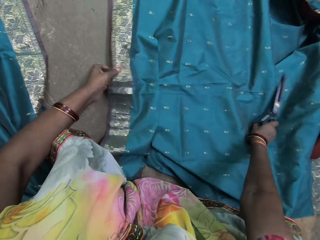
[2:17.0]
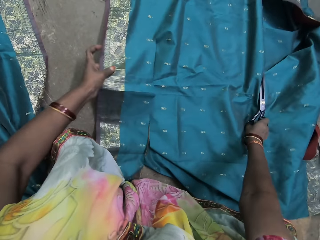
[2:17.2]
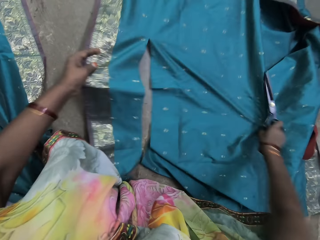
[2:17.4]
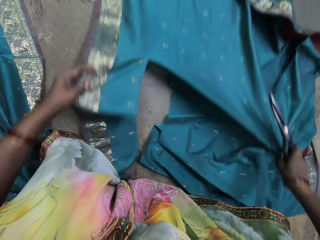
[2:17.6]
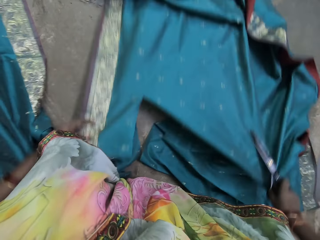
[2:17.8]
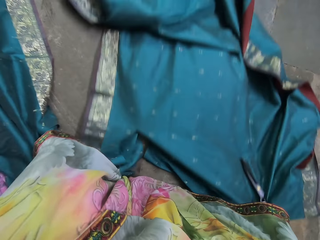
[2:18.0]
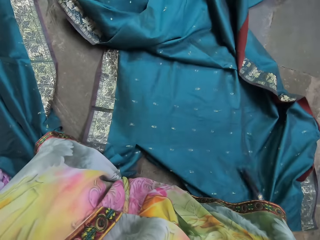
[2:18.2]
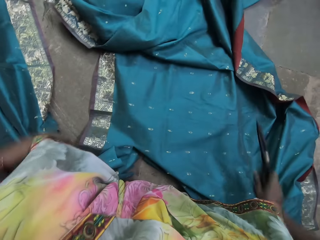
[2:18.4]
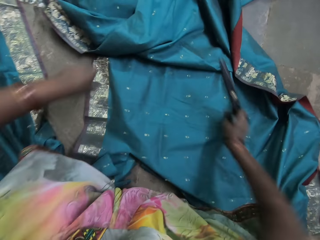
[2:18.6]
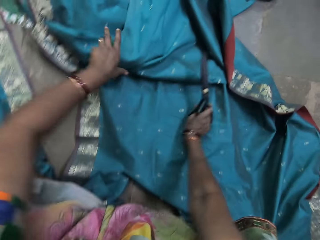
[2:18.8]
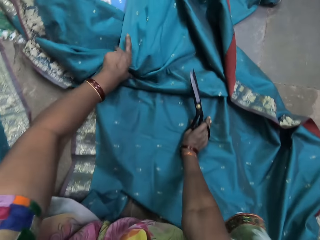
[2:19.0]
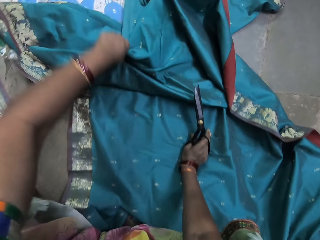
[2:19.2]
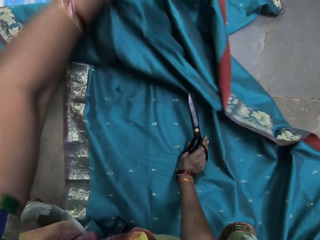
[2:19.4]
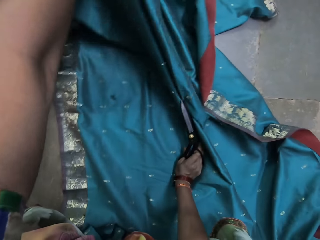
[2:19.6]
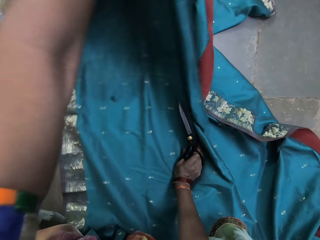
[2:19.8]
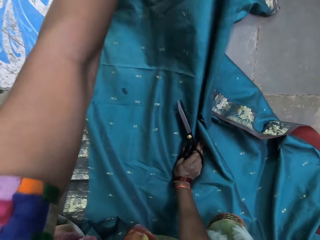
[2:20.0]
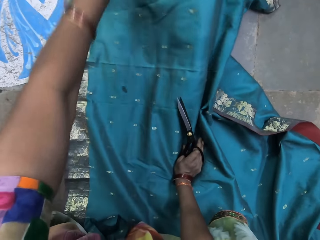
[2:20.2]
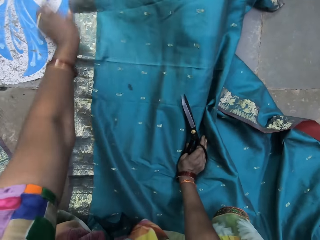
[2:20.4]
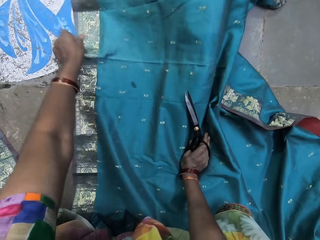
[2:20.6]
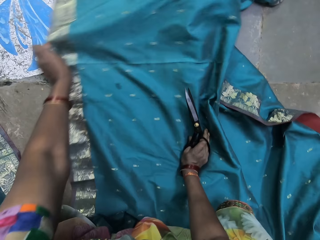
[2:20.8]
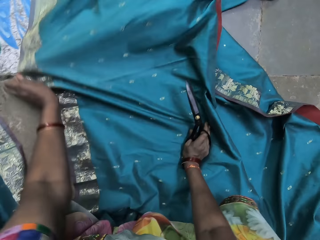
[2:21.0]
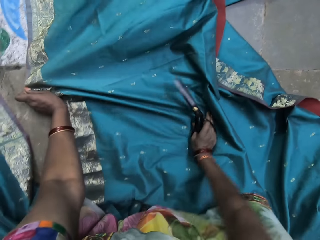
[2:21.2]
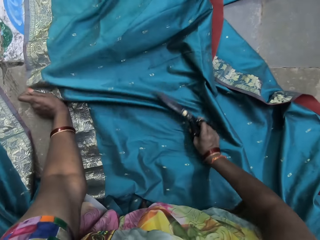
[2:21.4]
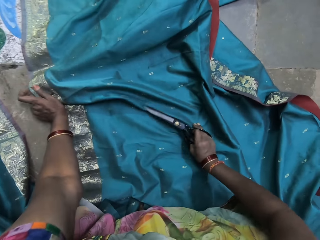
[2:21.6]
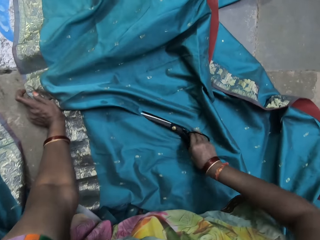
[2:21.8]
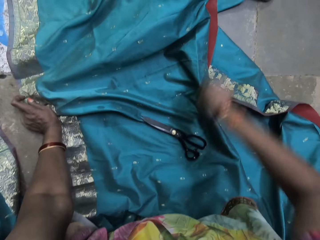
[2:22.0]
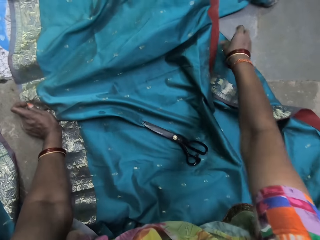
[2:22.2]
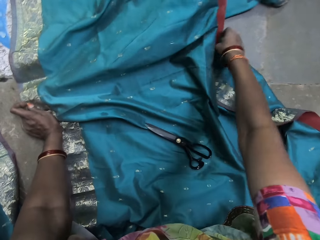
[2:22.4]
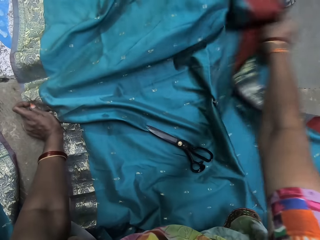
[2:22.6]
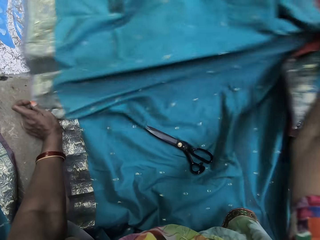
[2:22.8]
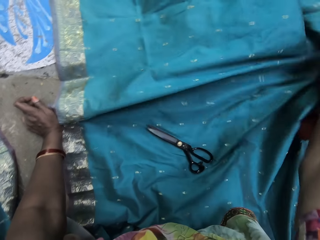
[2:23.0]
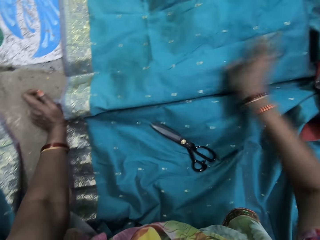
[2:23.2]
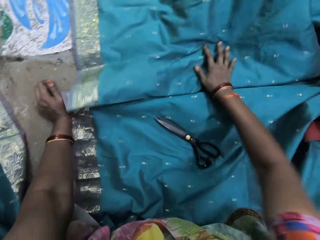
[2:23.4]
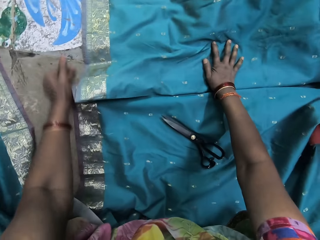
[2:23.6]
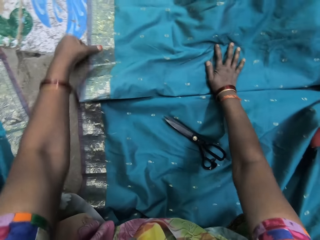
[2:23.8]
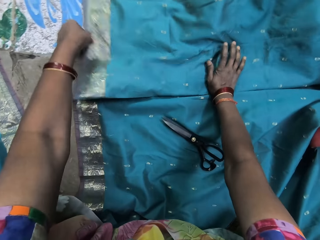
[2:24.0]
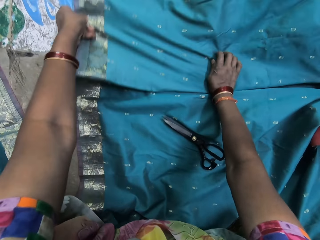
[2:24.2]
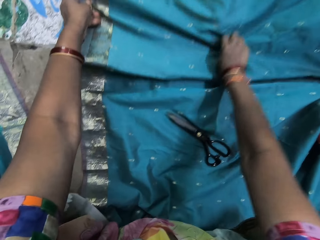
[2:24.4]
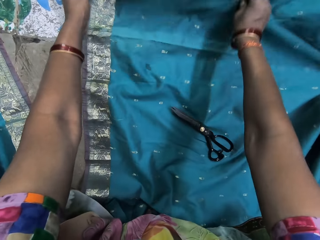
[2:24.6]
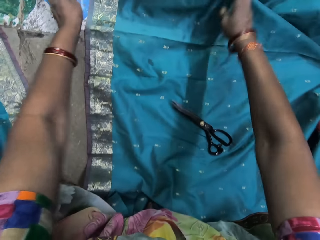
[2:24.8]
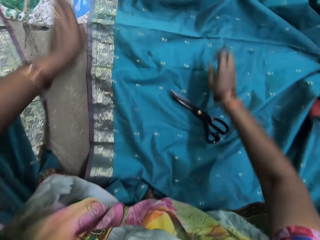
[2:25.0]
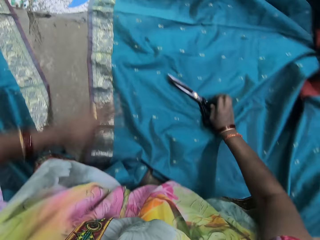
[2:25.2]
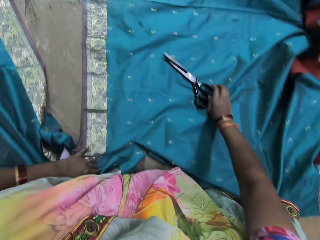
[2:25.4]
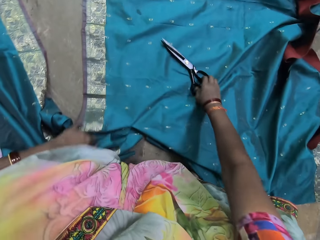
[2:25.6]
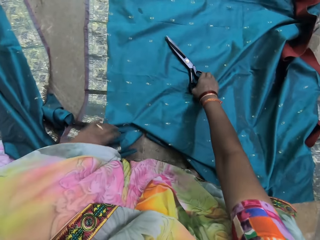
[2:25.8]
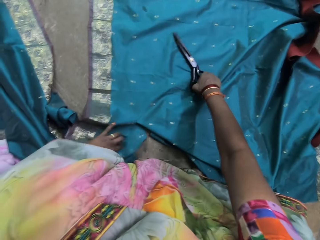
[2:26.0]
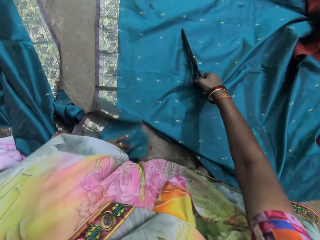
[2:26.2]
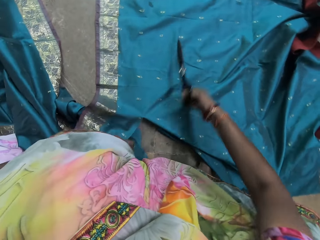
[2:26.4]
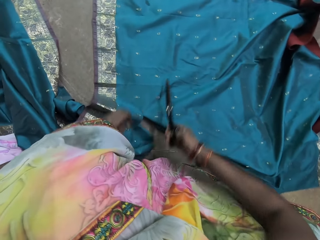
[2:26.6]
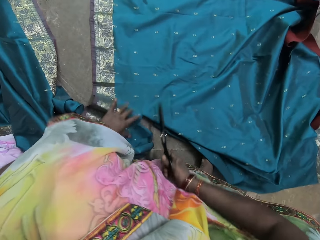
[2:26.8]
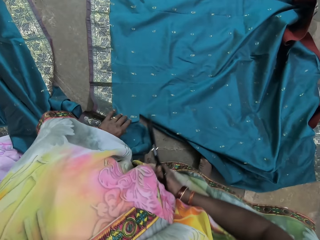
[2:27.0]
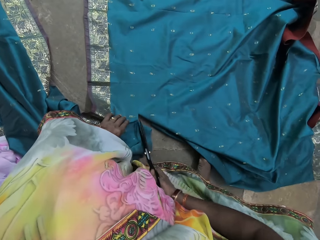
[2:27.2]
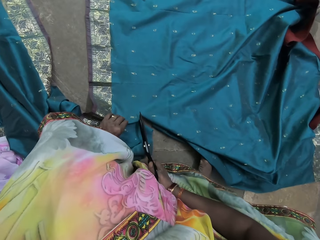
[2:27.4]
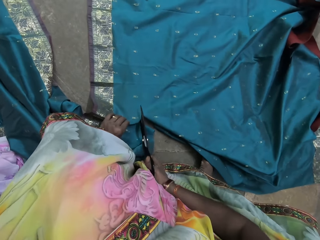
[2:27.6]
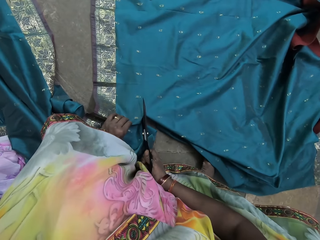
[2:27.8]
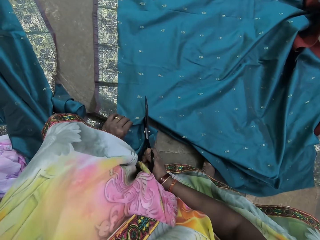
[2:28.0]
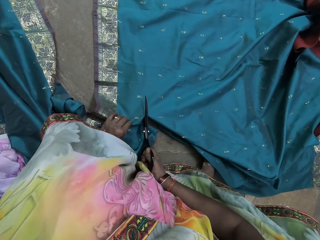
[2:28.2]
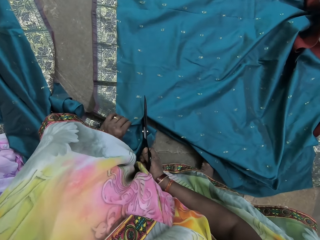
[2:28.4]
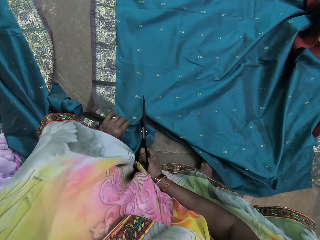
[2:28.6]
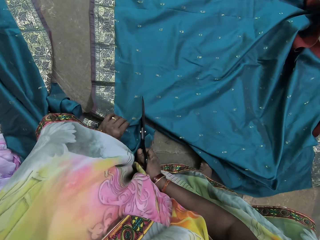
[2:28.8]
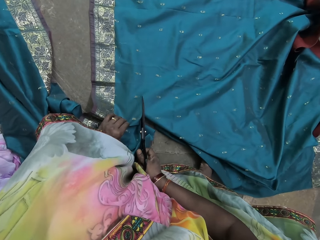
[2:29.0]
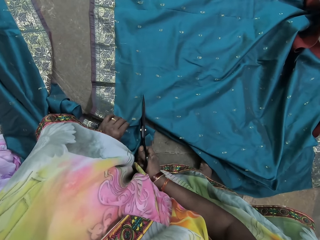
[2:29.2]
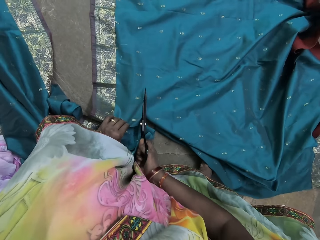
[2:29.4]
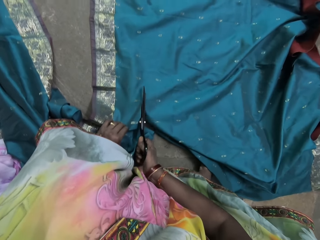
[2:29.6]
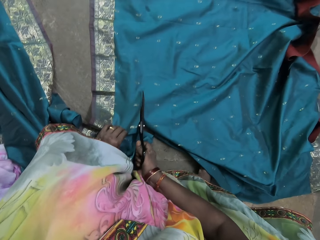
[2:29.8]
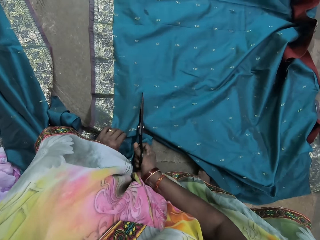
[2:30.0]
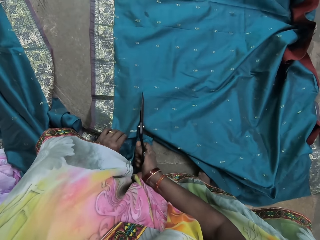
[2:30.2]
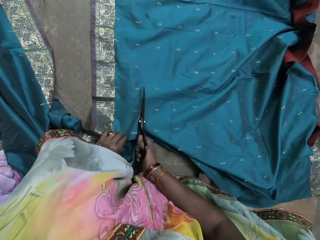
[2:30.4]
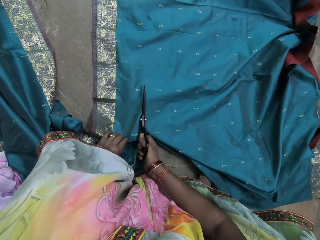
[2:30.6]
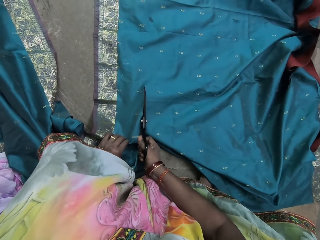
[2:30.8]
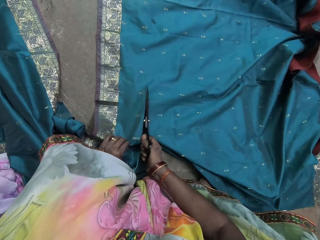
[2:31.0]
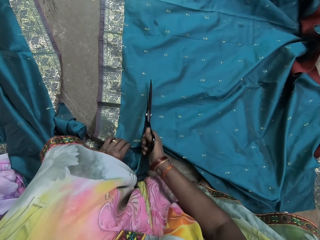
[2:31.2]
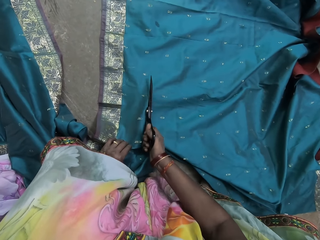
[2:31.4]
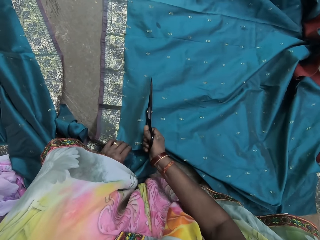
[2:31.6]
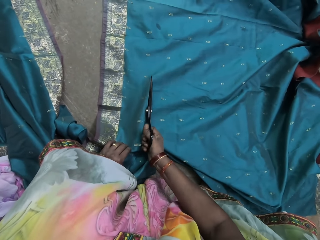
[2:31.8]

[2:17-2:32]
The camera wearer moves the green cloth on the floor with both hands. She pulls the cloth. She moves the green cloth on the floor with her left hand and places her right hand on the green cloth. She spreads up the cloth. She places the scissors on the green cloth with her right hand. She moves the green cloth on the floor with her right hand. She places her right hand on the green cloth. She spreads the cloth. She moves the green cloth on the floor with both hands. She holds the green cloth with her left hand. She picks the scissors from the green cloth with her right hand. She cuts the green cloth with the scissors in her right hand.

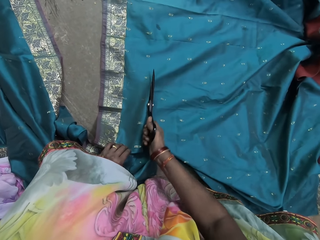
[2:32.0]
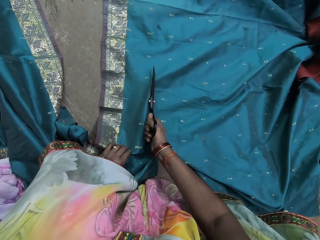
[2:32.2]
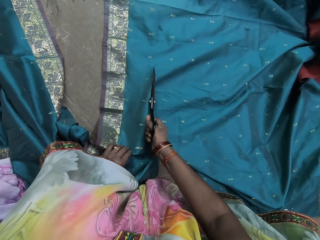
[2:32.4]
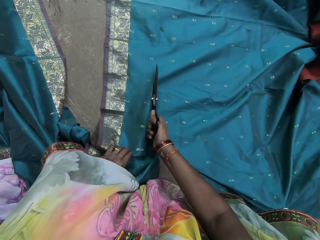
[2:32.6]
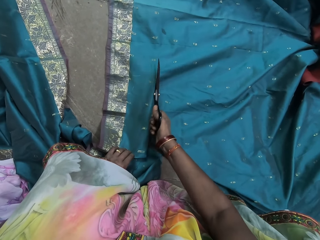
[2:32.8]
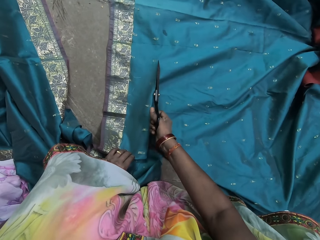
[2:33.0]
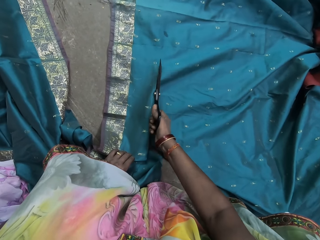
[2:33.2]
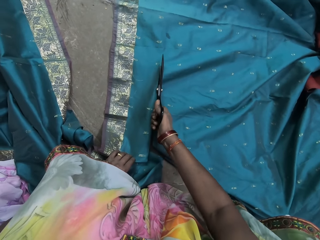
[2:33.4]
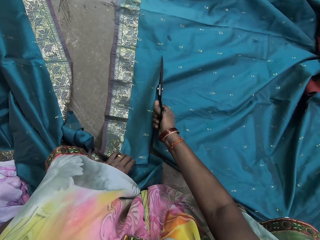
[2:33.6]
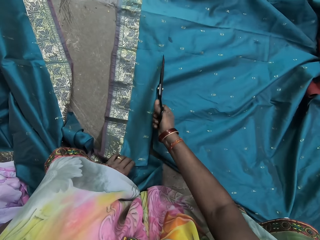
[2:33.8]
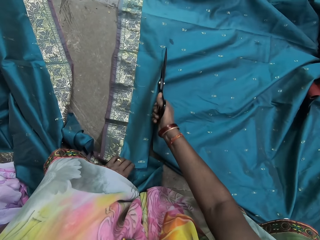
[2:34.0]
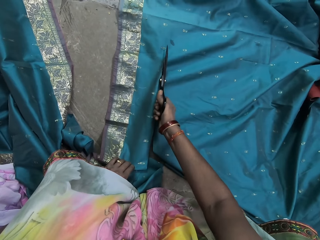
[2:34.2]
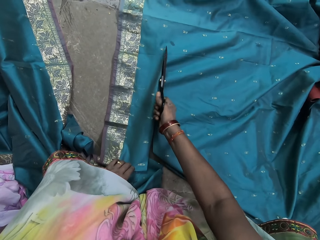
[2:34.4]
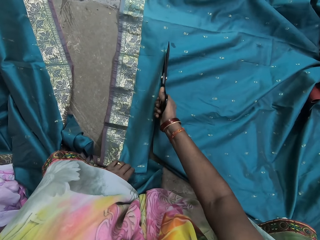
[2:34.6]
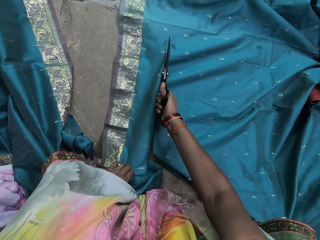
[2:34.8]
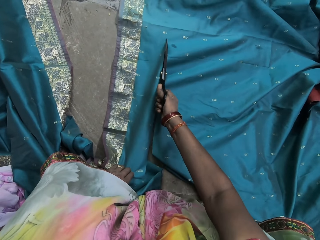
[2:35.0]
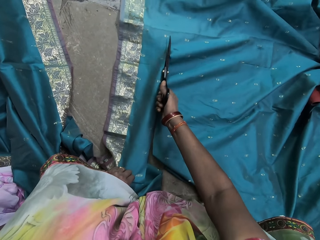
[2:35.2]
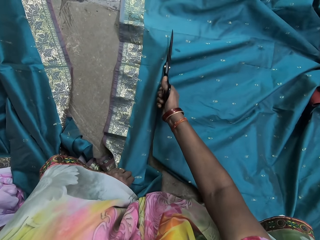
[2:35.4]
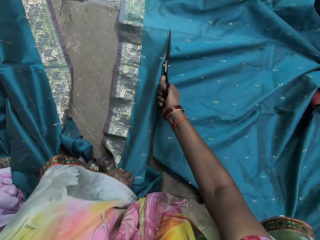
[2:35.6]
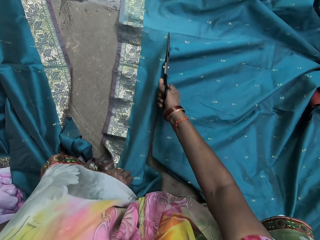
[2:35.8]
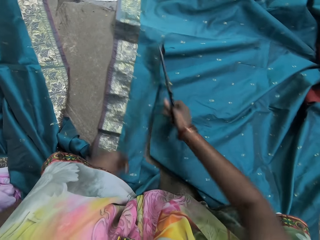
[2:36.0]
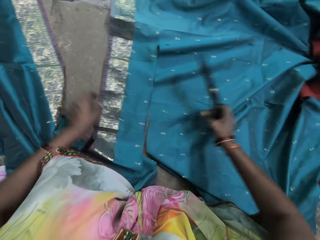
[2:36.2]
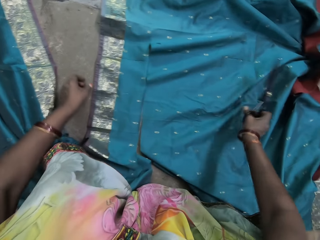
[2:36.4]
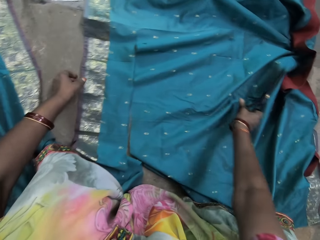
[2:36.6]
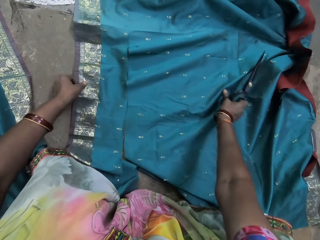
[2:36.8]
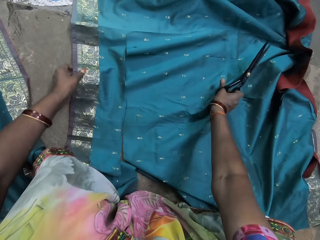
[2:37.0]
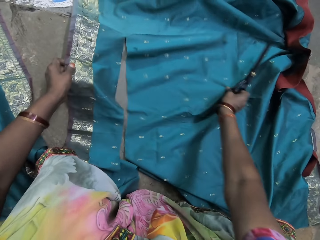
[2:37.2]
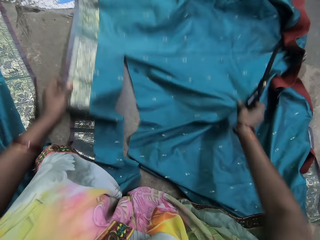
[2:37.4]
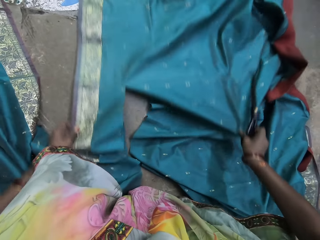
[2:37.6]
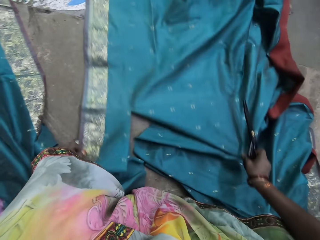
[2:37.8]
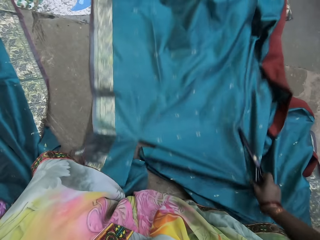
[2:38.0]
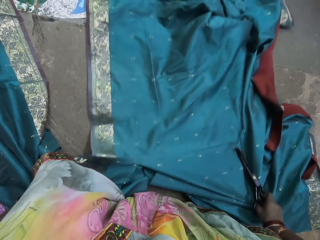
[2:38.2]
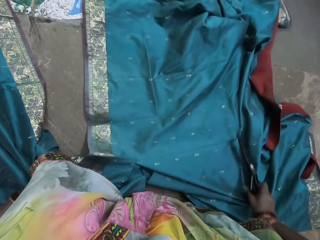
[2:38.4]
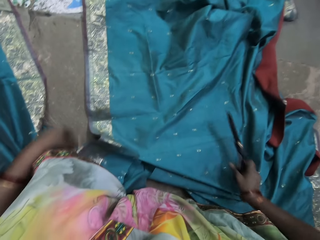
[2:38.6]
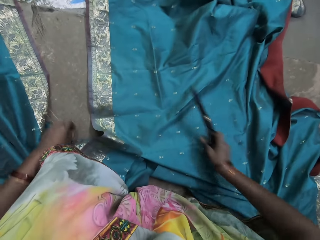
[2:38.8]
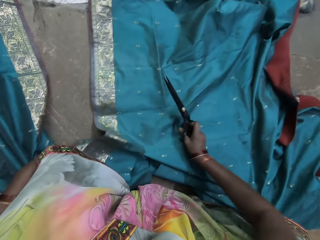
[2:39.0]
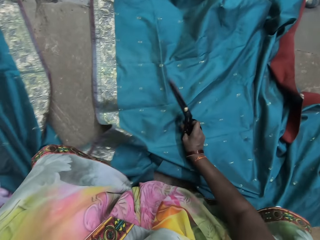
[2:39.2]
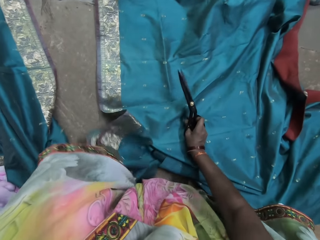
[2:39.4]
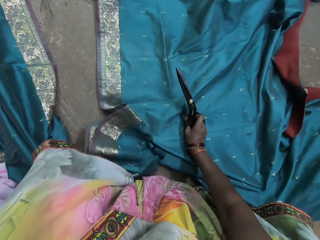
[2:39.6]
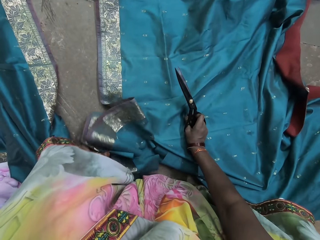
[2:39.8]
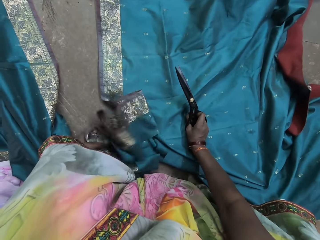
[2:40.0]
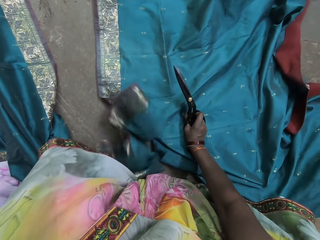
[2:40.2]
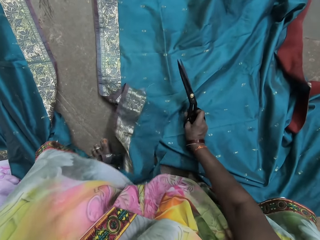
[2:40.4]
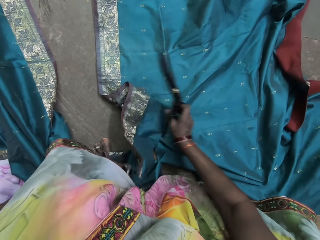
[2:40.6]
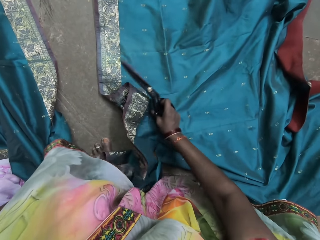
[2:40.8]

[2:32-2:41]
The camera wearer moves the green cloth on the floor with both hands. She pulls the cloth. She places her right hand on the green cloth.
